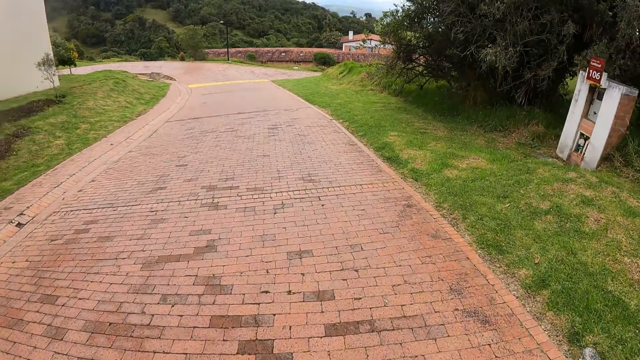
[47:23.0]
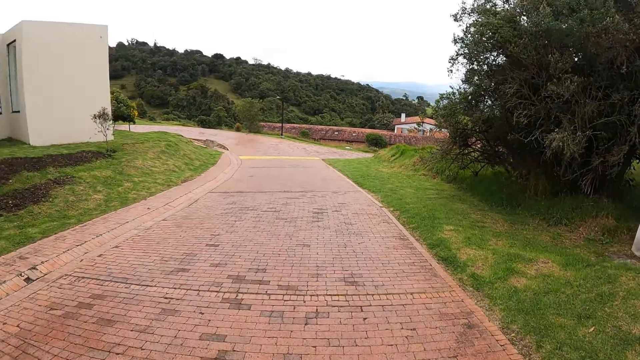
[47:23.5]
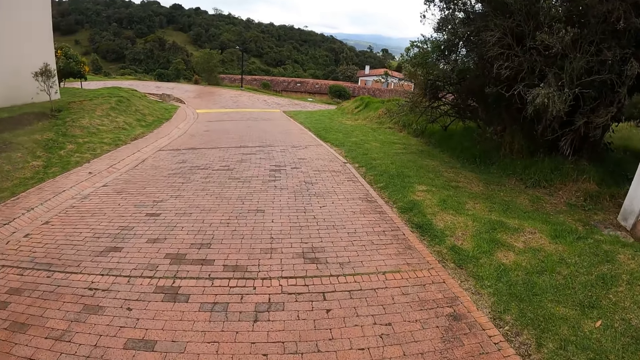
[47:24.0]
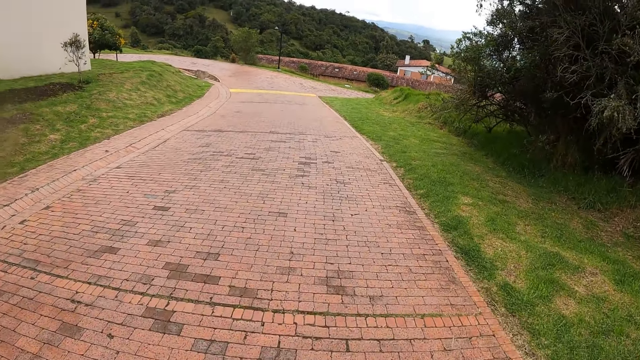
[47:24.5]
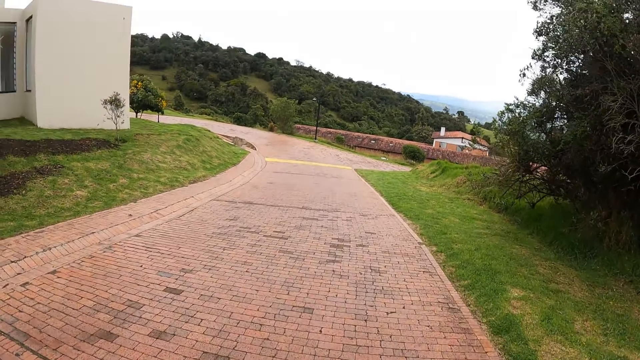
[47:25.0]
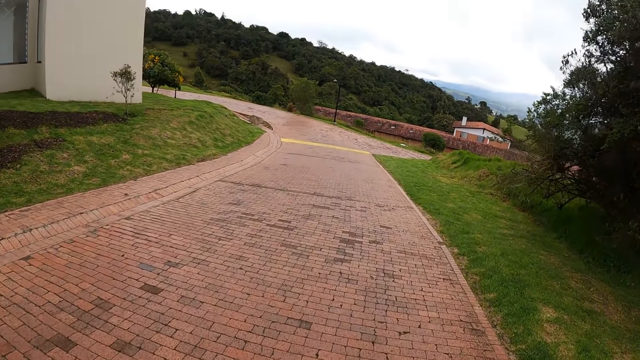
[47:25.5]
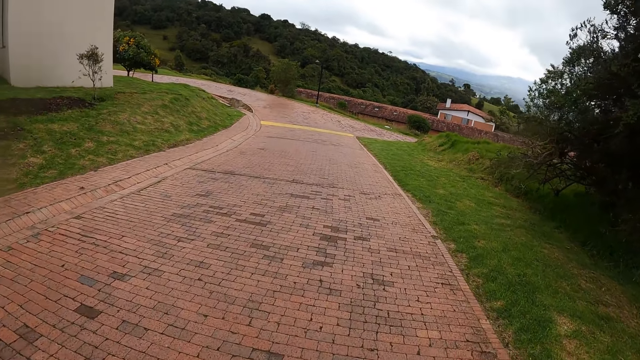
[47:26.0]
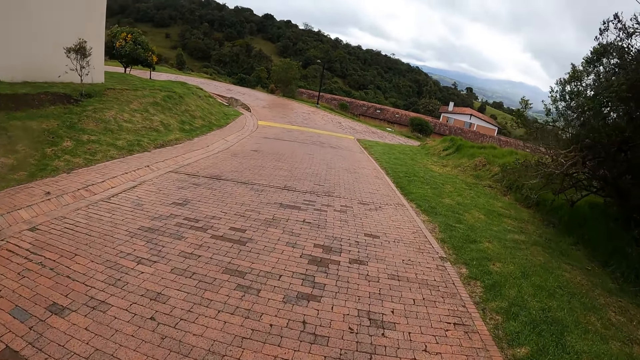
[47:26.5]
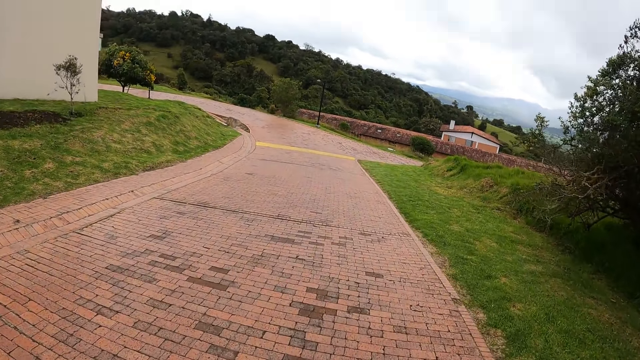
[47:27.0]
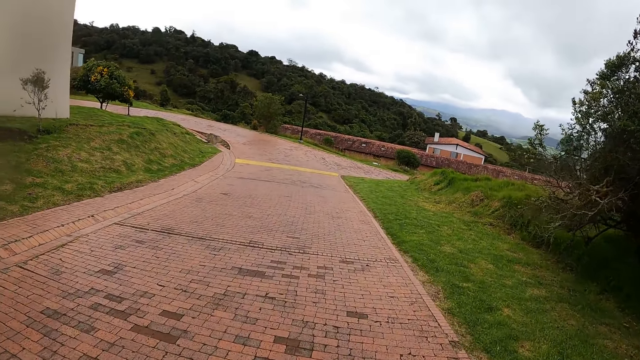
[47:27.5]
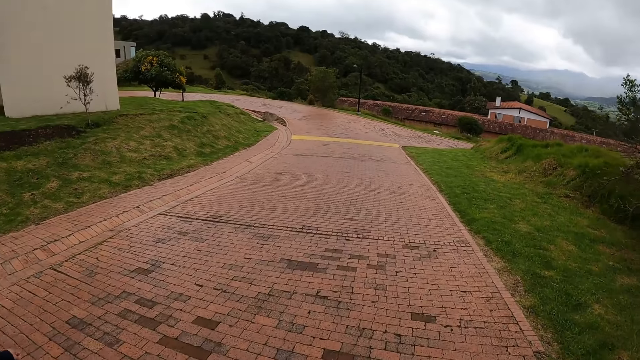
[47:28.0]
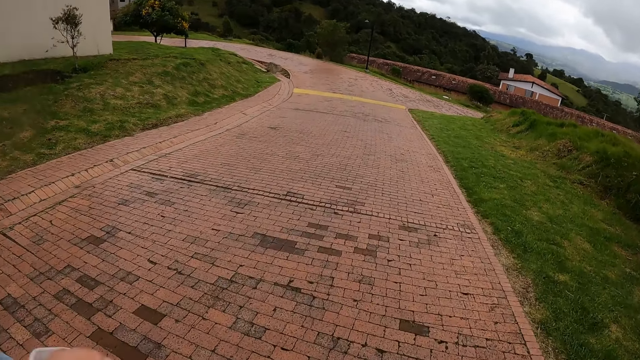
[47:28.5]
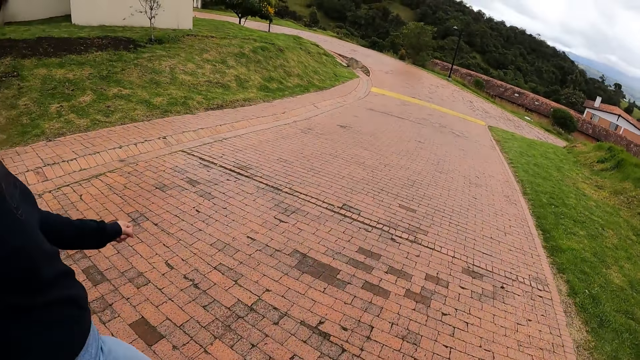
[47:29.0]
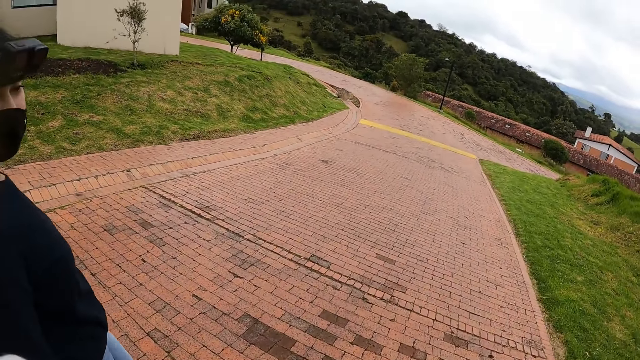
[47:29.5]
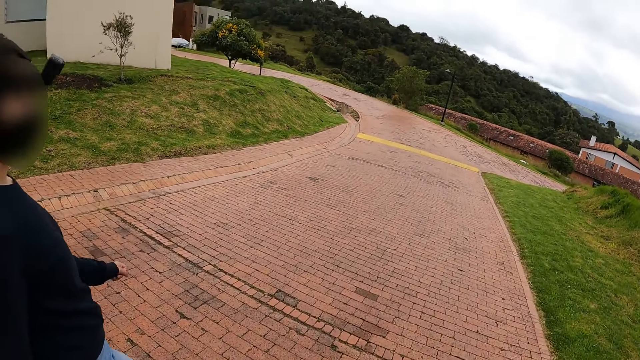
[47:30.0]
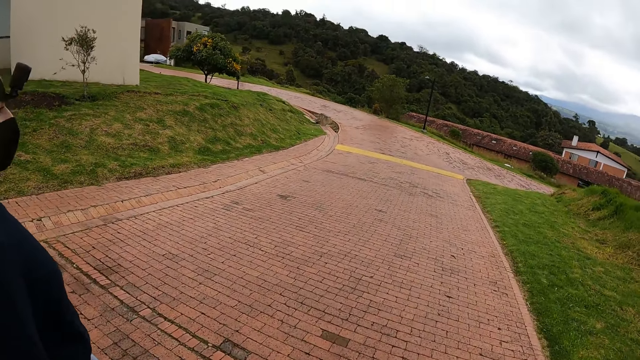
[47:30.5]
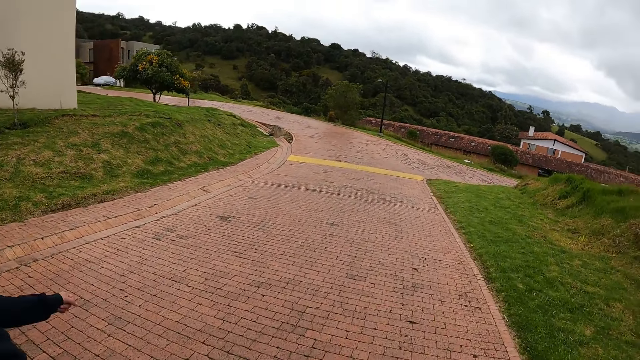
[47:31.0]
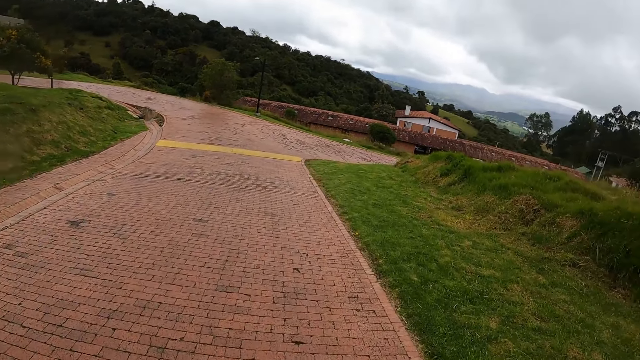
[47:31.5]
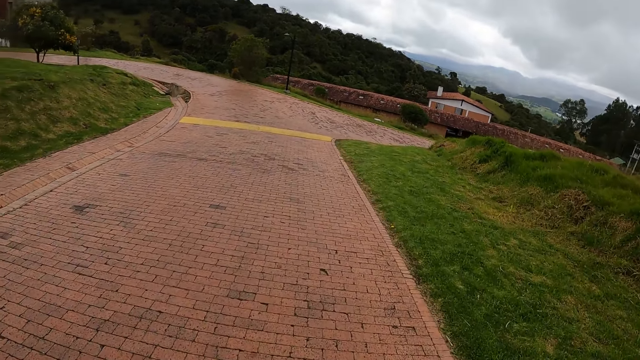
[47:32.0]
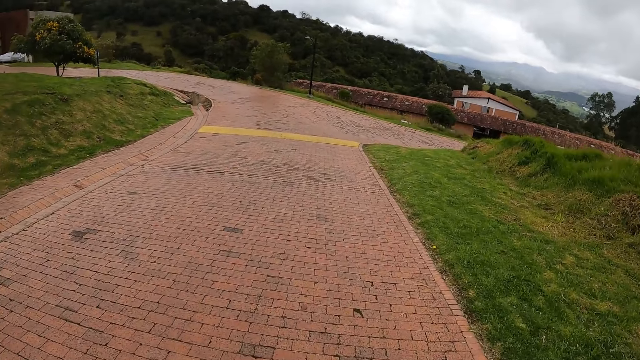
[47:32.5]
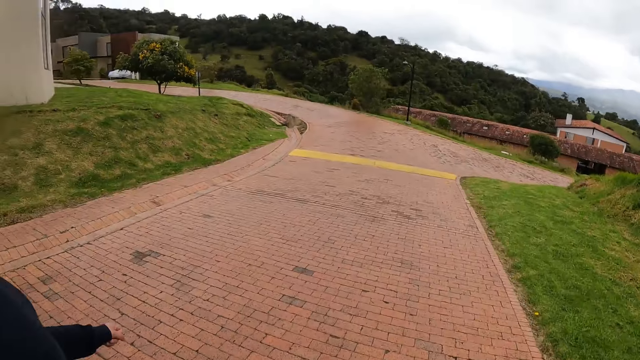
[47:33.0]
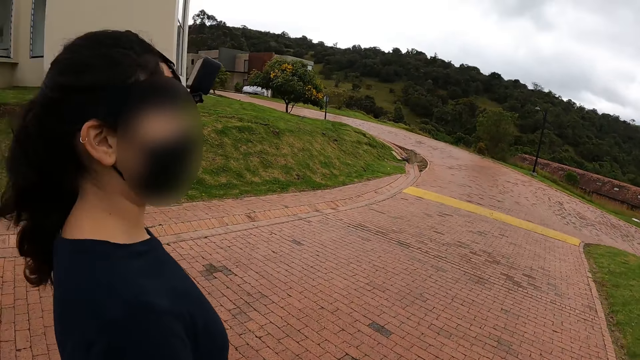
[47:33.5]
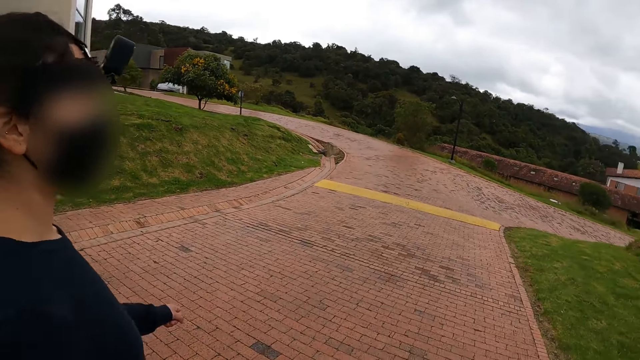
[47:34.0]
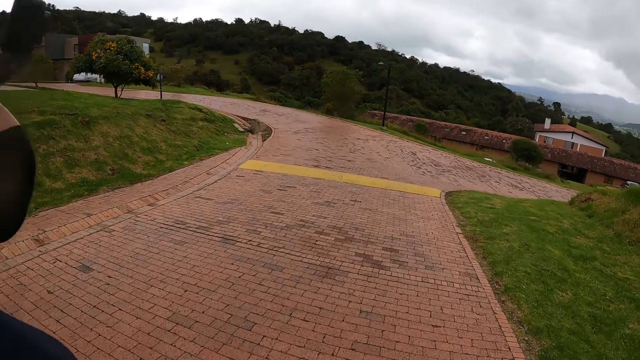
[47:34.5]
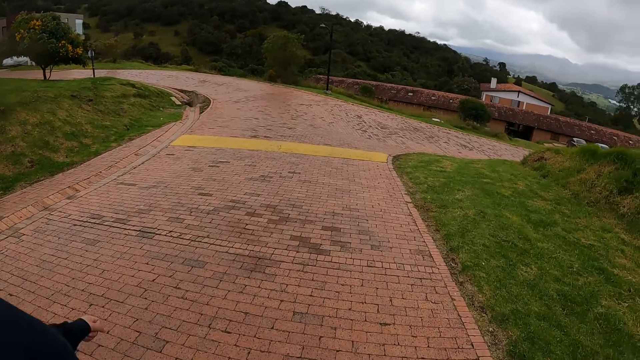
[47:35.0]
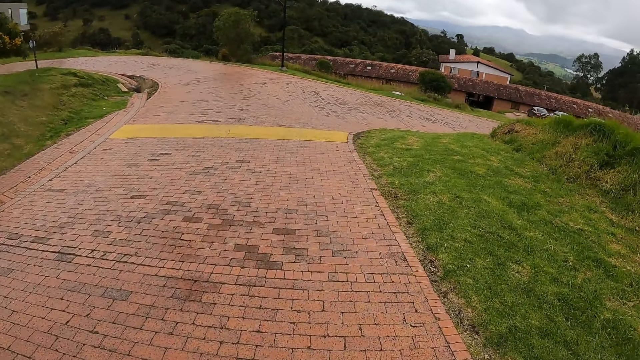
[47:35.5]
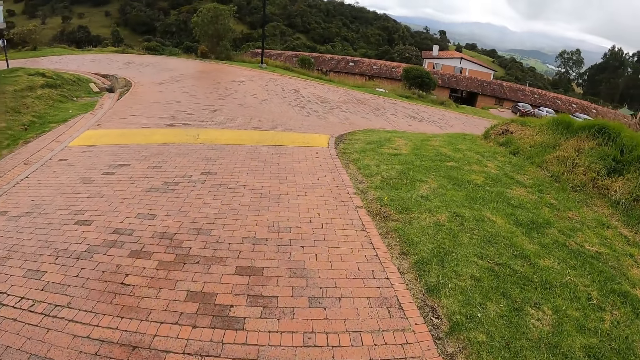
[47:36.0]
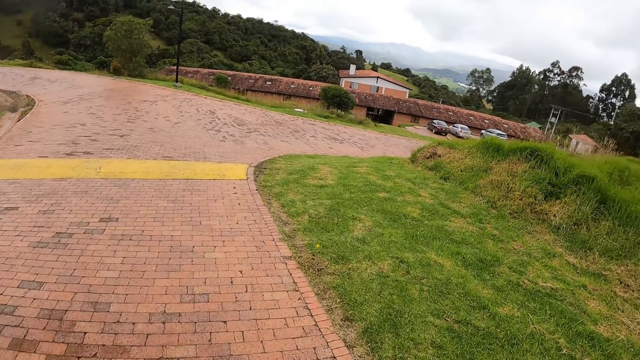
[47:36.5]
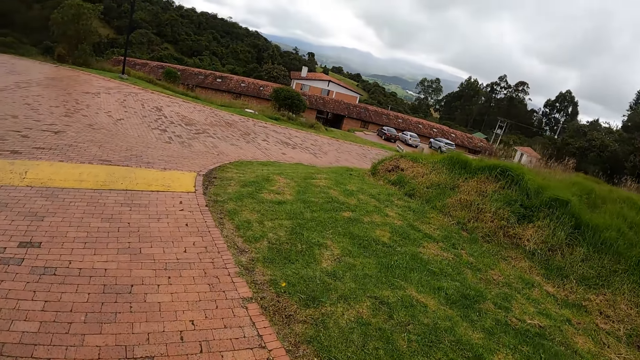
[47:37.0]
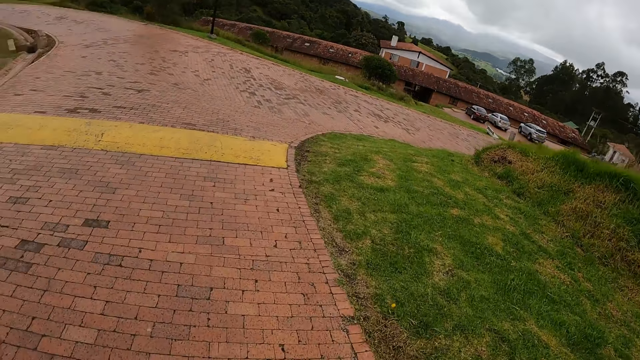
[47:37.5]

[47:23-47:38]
The camera wearer looks at the woman.

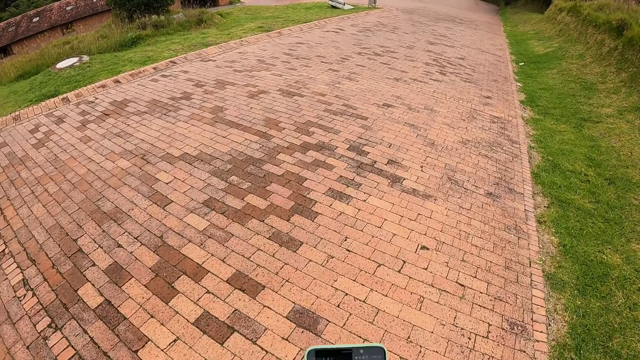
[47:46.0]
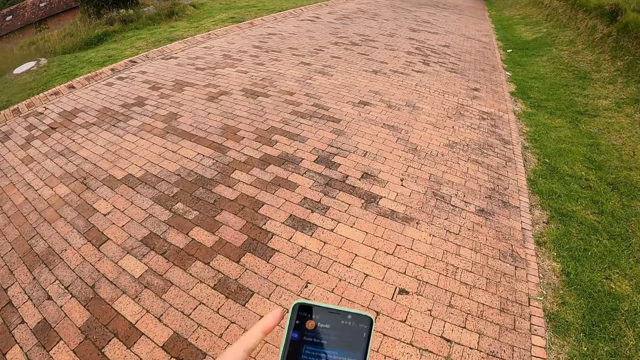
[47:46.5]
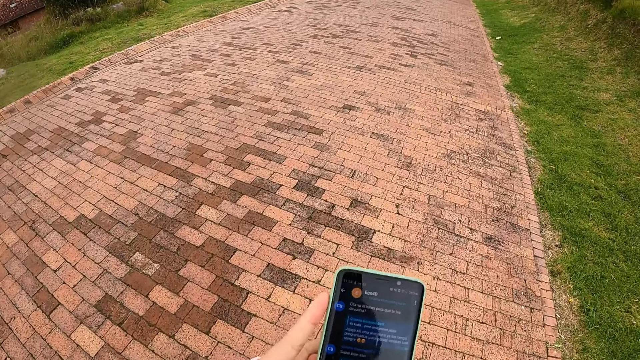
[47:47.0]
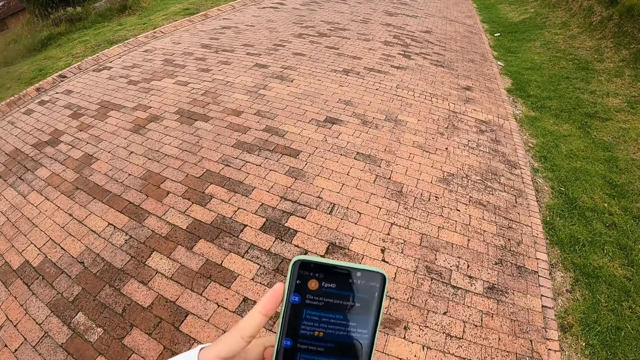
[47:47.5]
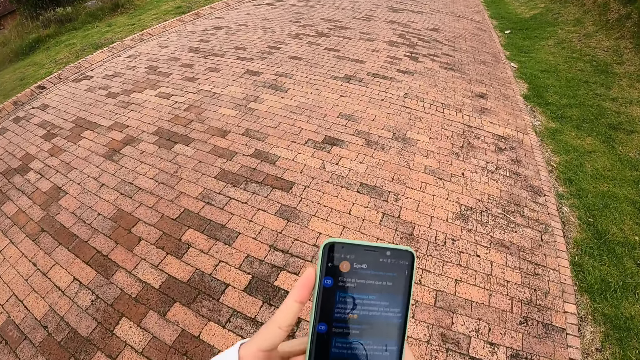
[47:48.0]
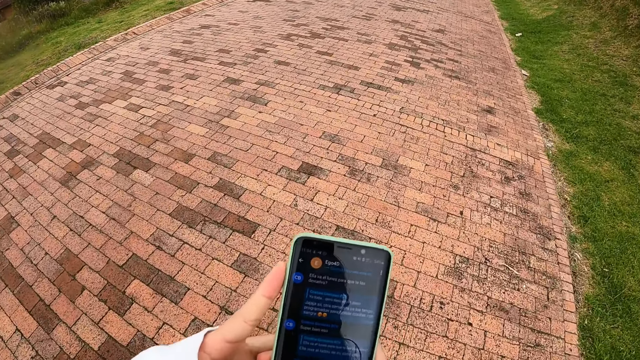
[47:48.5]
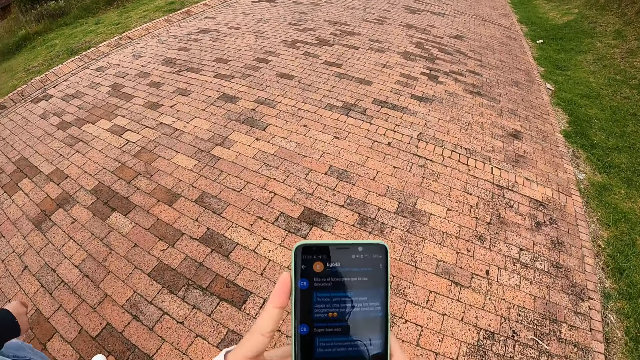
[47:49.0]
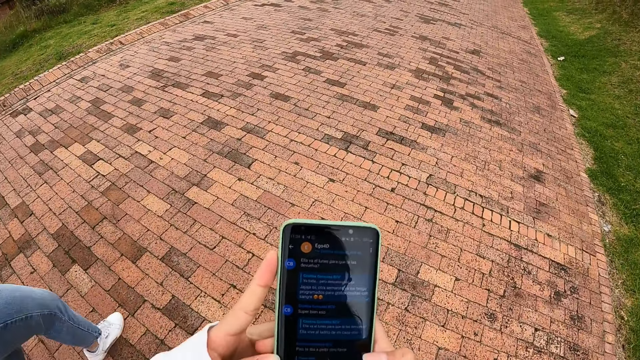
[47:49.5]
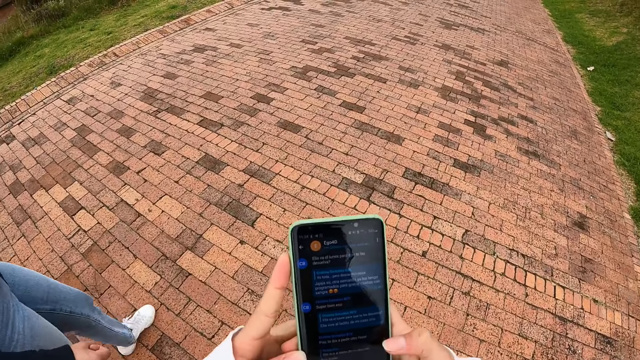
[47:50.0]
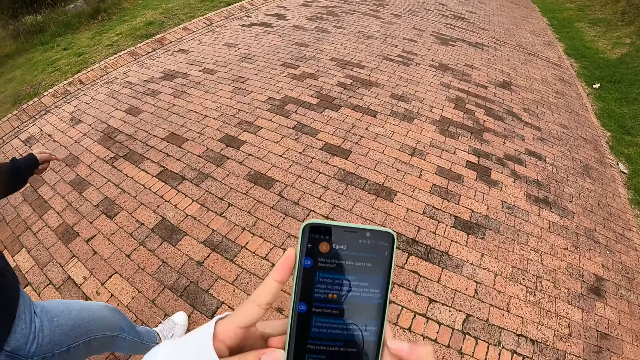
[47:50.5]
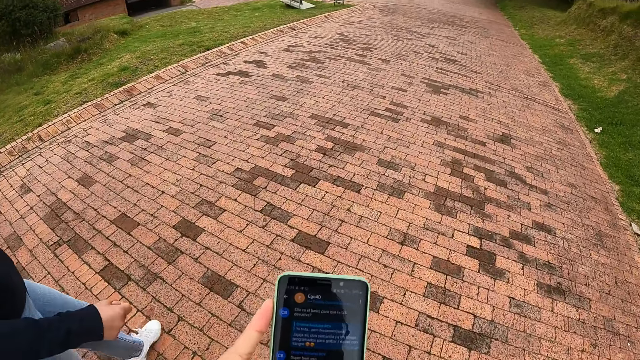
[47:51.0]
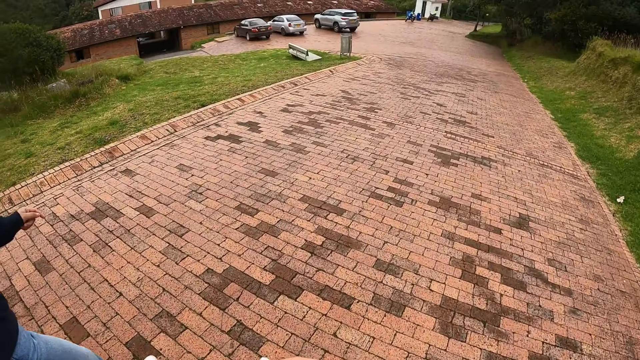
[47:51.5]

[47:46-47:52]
The camera wearer operates the phone with both hands. They look at the phone.
